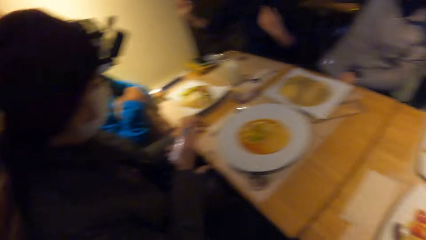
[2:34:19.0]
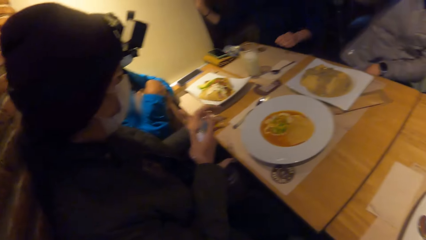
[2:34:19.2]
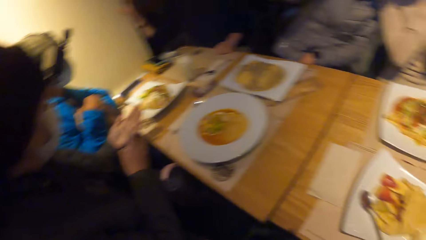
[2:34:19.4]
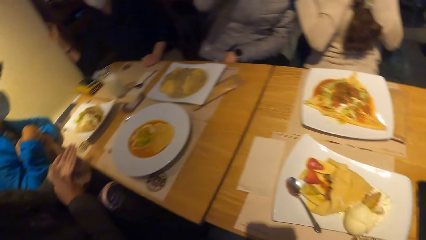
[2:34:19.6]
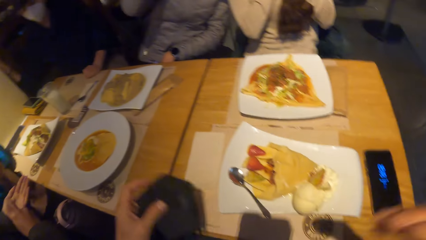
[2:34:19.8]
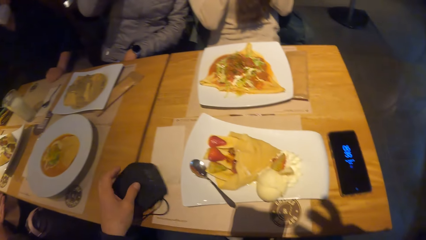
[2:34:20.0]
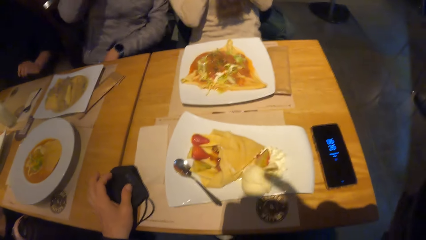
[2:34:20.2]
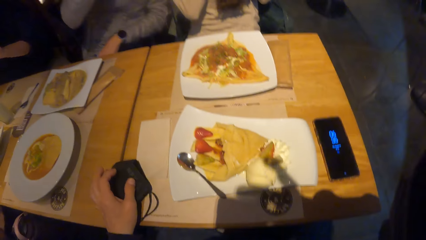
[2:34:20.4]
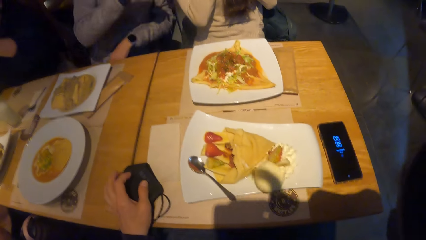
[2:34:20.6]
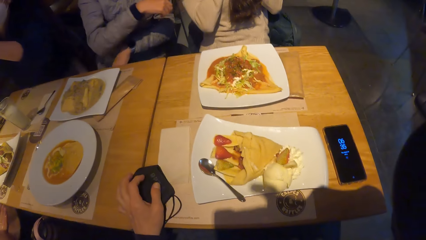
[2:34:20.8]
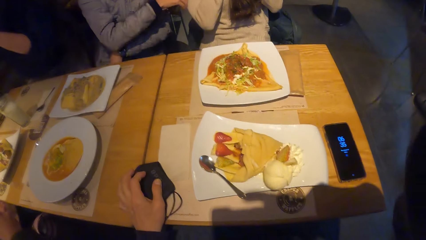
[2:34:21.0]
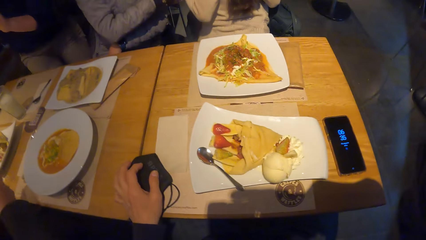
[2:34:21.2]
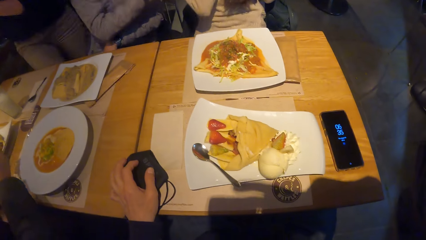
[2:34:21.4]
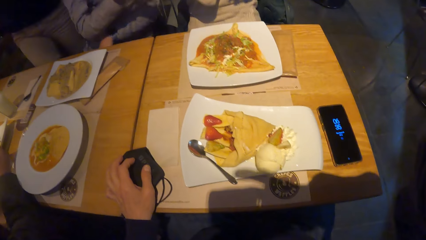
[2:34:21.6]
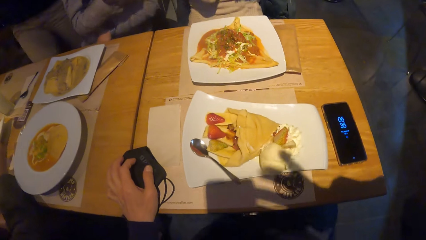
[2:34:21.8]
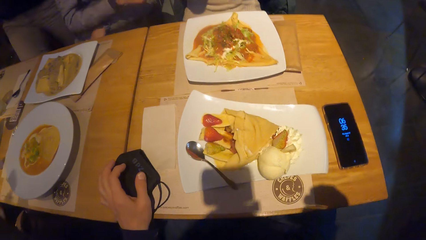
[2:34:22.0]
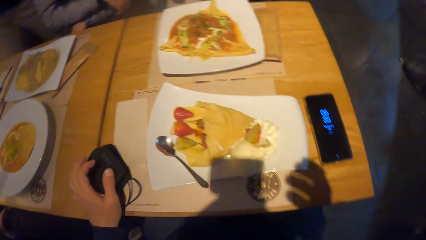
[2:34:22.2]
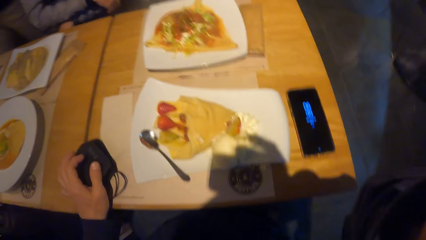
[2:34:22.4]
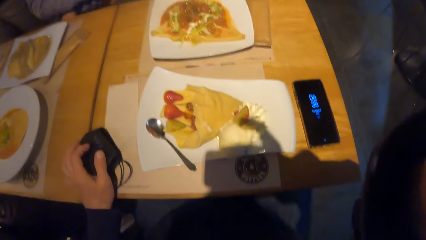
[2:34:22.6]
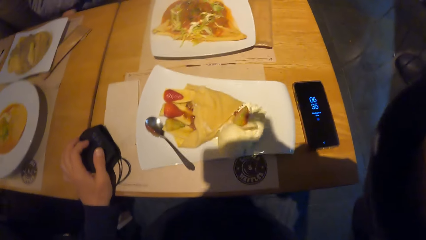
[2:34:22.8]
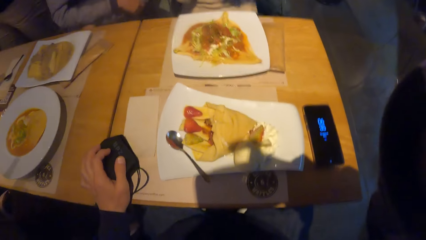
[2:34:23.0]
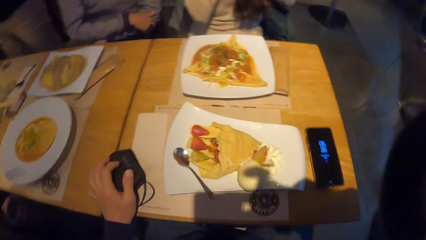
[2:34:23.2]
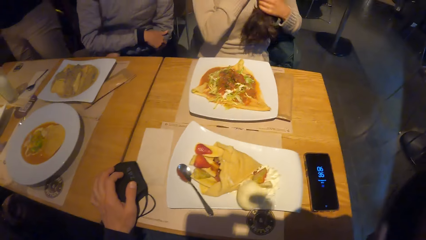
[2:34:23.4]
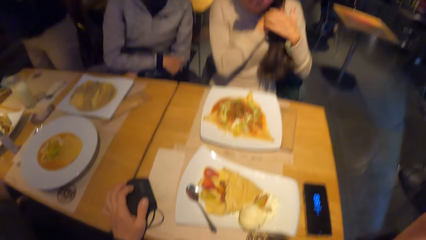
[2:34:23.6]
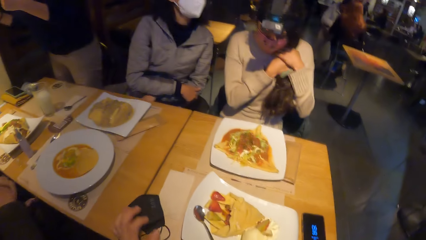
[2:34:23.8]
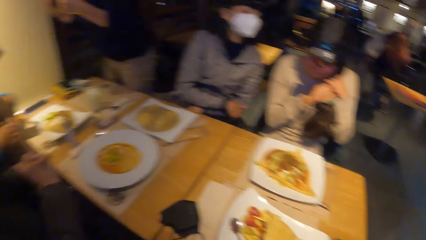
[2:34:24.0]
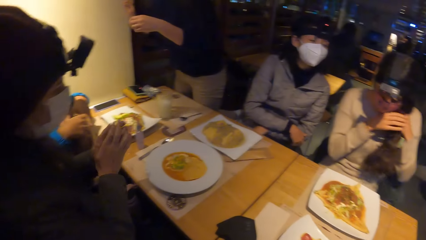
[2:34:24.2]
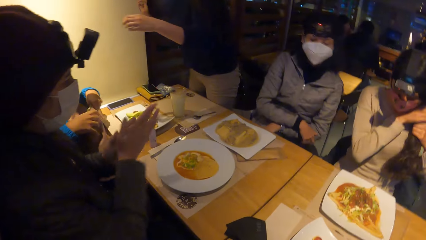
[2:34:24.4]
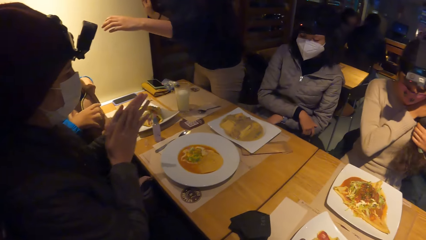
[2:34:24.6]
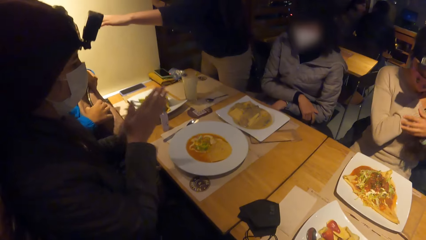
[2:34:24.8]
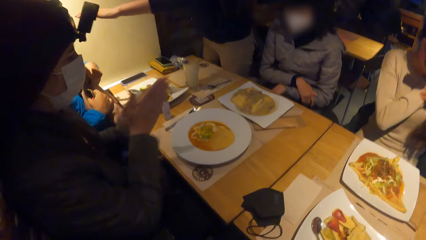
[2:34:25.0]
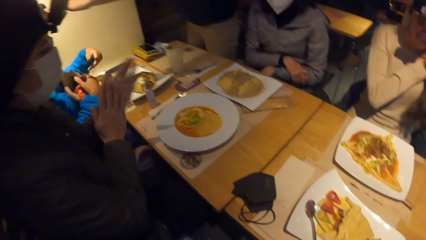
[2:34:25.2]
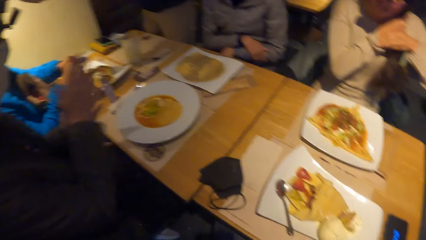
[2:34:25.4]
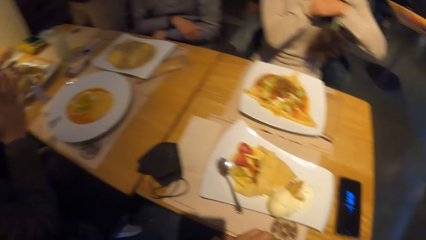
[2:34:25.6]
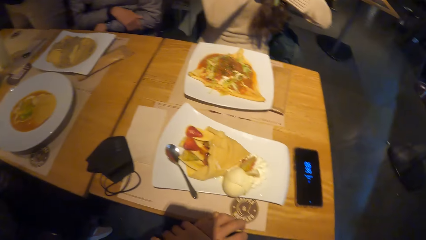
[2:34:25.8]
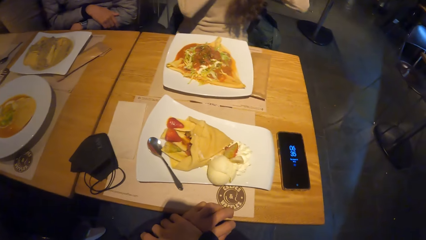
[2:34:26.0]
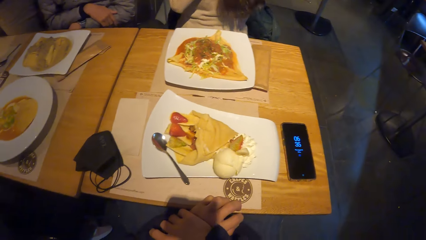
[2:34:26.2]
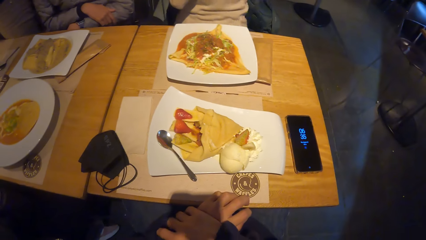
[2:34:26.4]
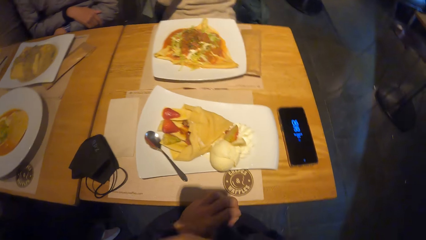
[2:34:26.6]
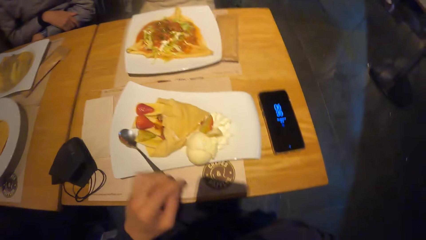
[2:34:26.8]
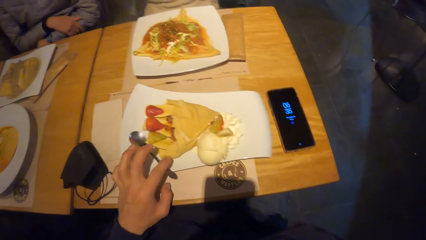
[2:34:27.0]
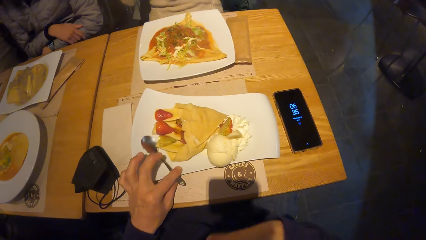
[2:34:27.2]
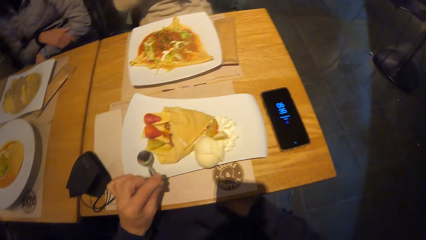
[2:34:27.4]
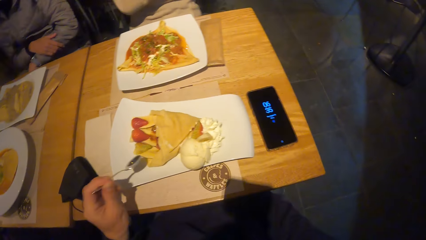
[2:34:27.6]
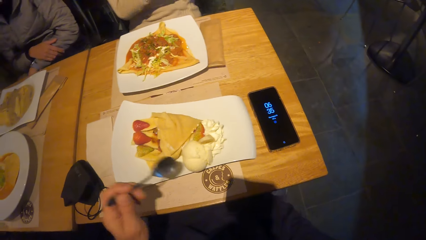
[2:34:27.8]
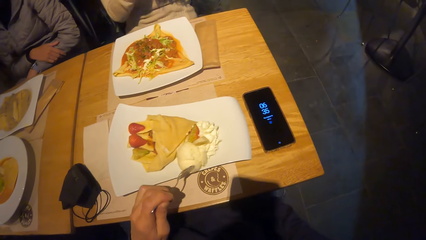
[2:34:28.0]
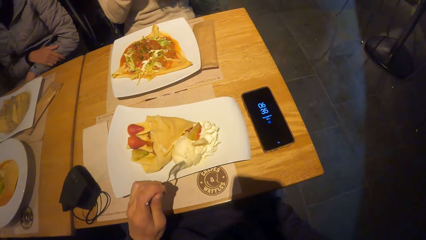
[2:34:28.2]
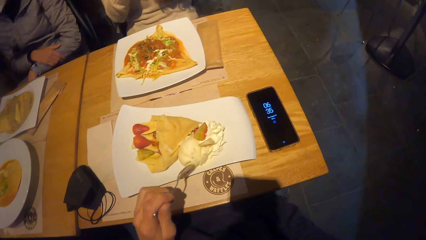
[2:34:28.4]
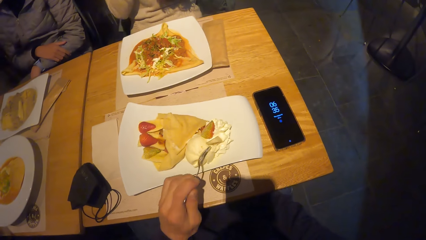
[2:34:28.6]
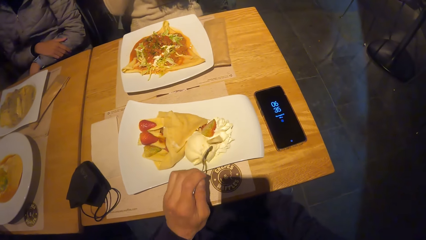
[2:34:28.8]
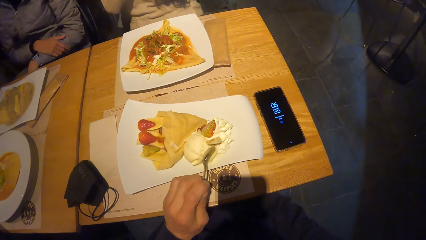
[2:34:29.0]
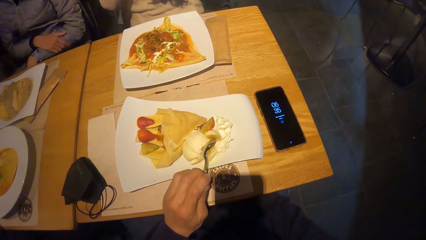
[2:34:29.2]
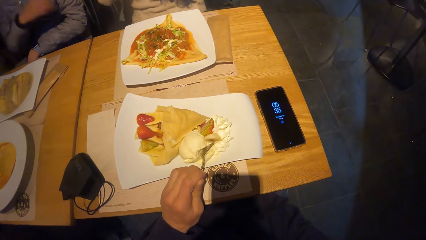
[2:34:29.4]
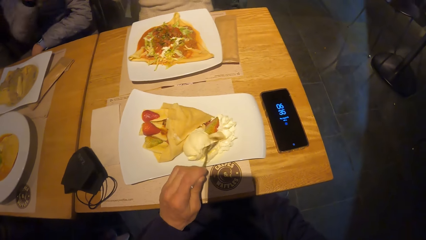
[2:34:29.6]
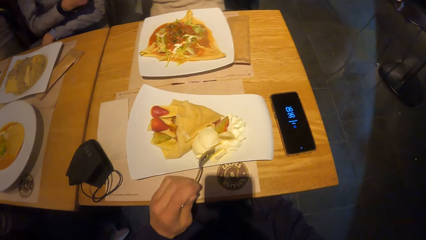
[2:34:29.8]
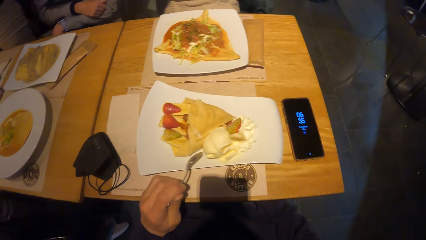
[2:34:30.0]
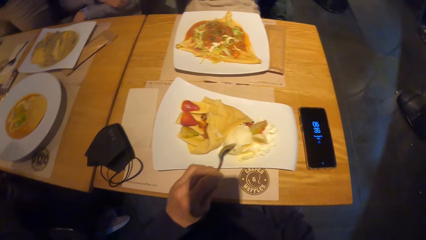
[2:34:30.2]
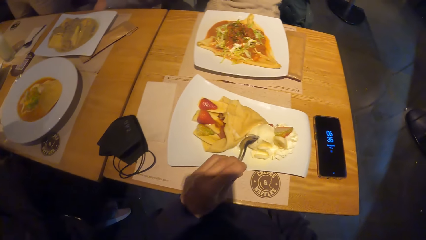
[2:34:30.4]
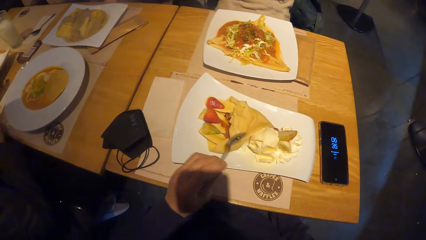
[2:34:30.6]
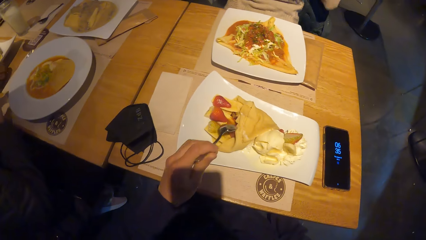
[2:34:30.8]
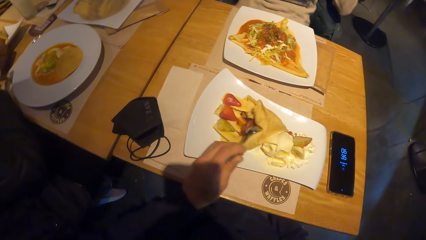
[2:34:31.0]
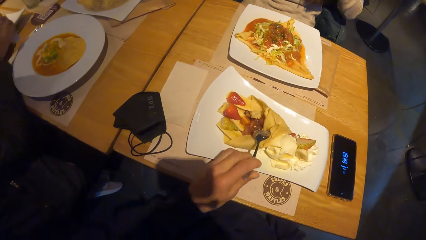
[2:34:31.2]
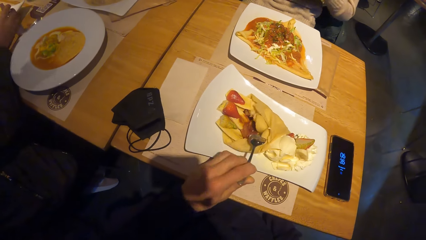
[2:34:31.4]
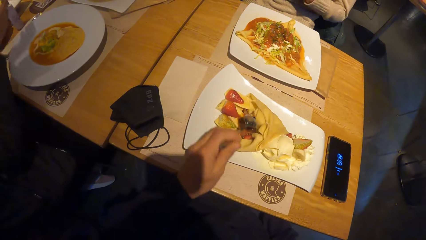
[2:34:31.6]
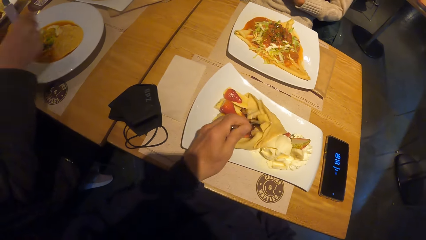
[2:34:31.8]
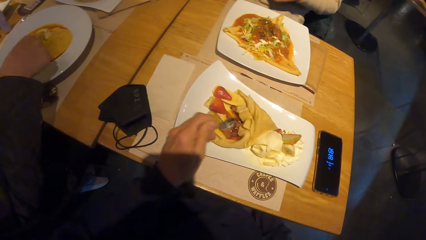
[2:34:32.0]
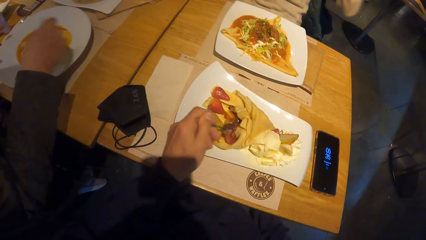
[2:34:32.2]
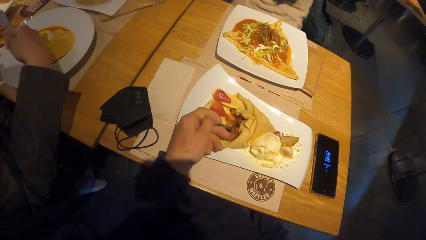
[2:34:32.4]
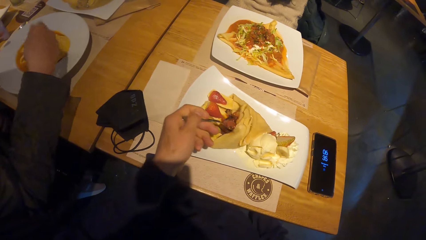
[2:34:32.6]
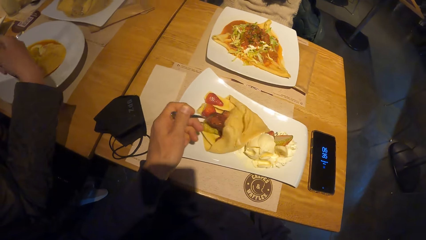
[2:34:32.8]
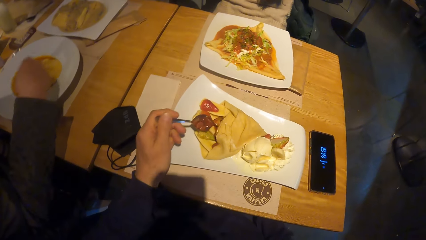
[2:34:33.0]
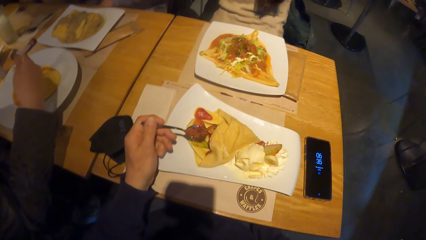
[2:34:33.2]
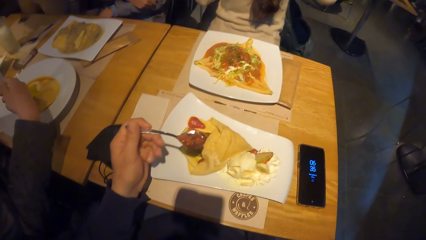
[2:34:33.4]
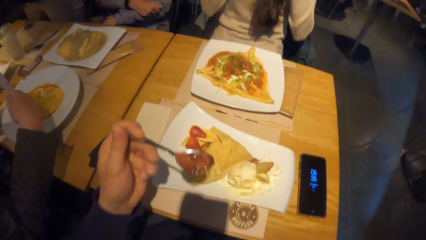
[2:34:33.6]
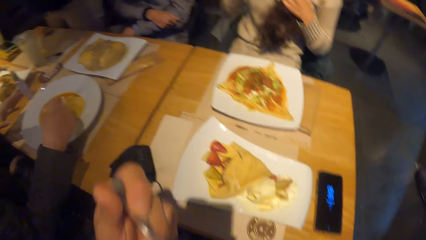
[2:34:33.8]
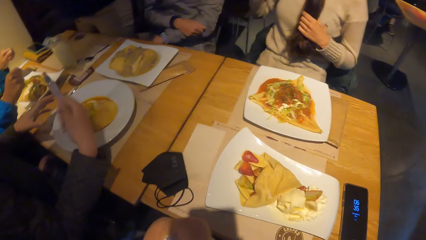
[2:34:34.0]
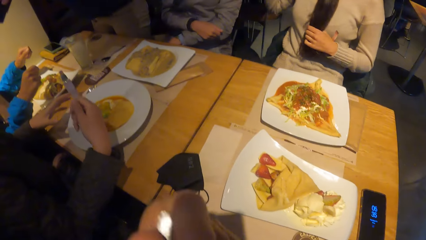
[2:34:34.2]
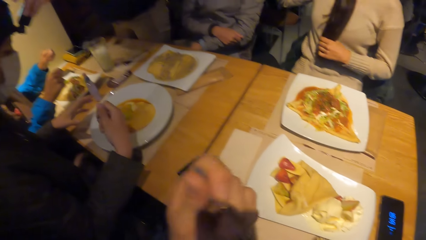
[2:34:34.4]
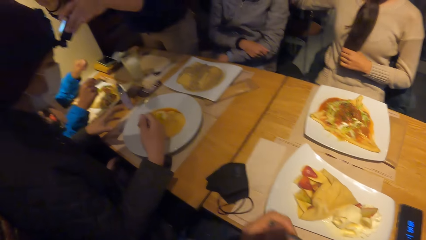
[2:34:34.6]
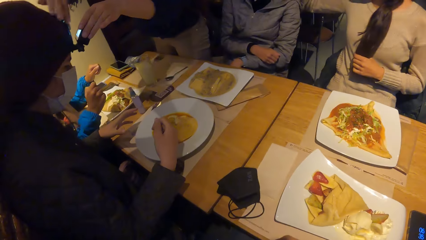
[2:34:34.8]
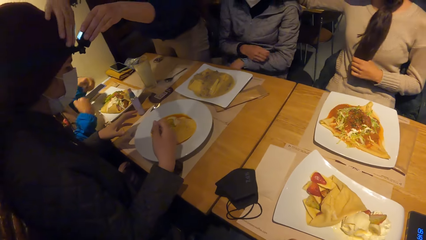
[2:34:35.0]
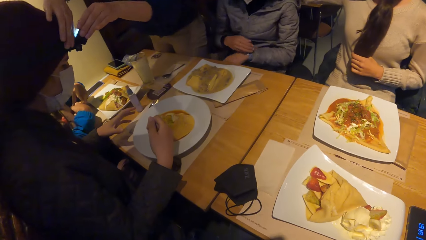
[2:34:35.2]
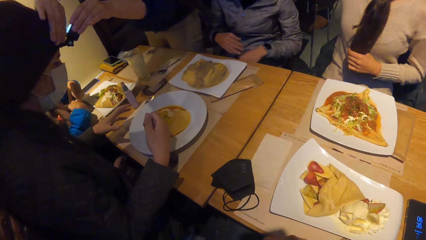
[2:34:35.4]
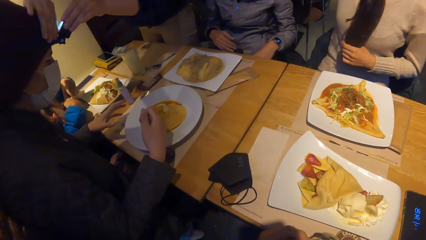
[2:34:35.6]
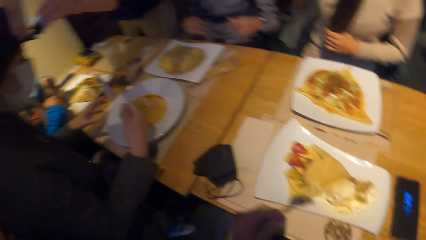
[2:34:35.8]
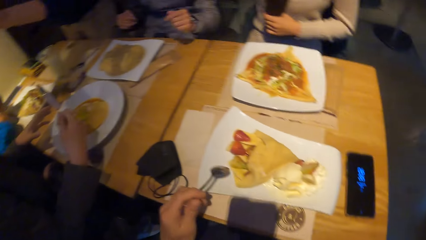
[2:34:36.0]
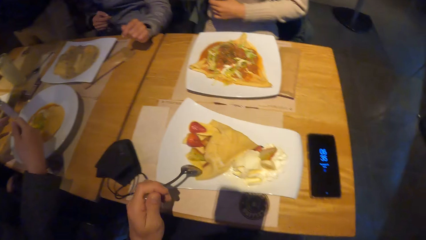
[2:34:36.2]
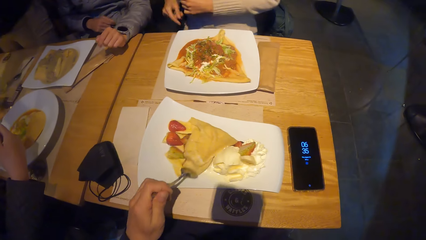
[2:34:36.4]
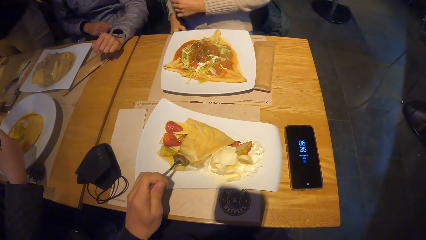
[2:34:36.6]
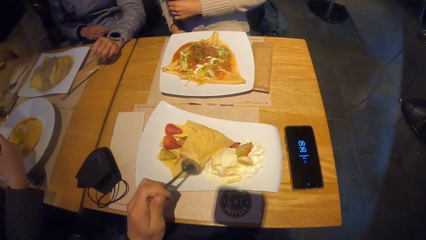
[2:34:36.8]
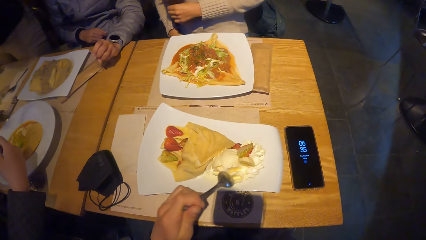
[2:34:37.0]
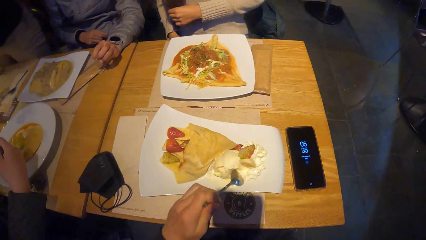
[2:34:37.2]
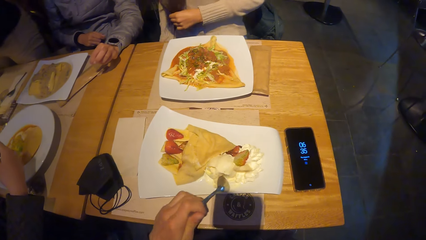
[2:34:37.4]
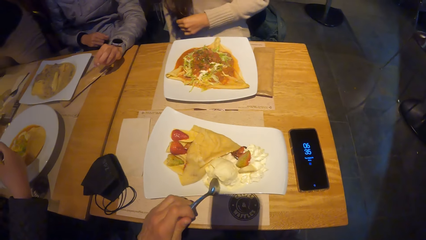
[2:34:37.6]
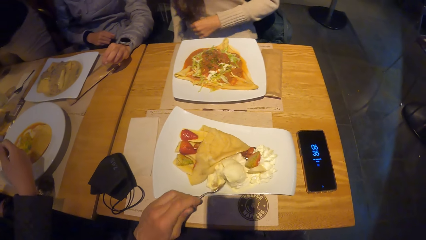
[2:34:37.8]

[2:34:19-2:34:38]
The camera wearer drops a nose mask on the table with his left hand. He holds the mask. A woman drops the lid of the sanitizer on the table with her right hand. Another woman stands up. The first woman rubs both hands. The camera wearer puts the mask on the table. He picks up the spoon from the table with his left hand, holds the spoon, and eats taco with the spoon in his left hand. He eats the crepes. The second woman adjusts a camera on the first woman's head with both hands.
